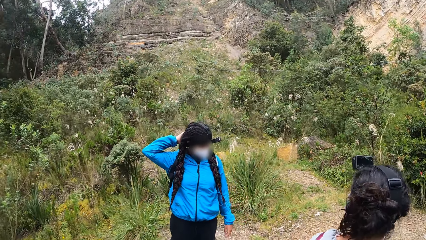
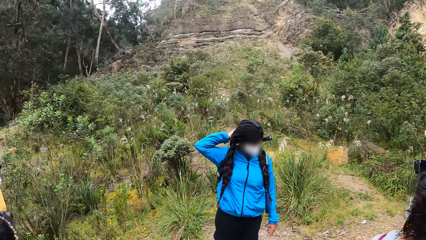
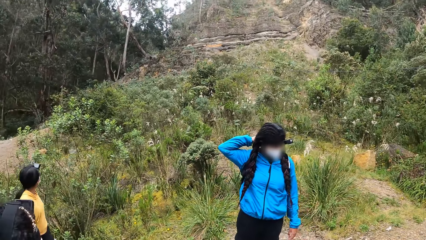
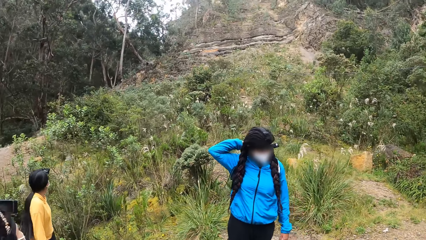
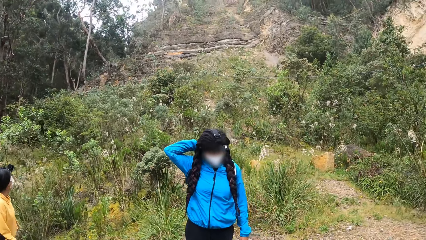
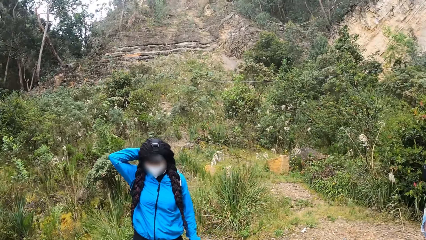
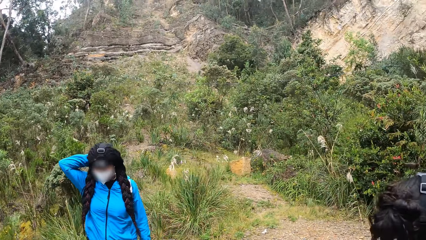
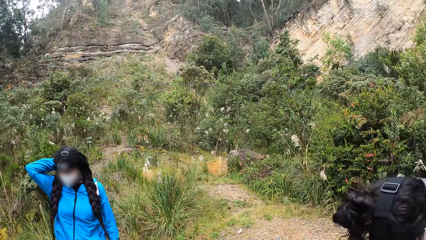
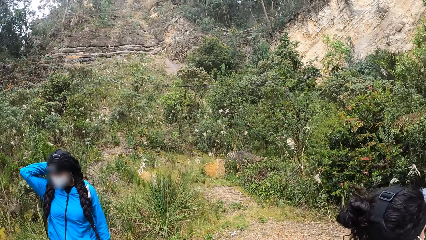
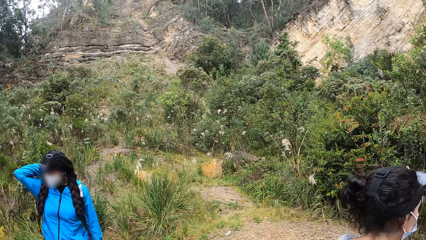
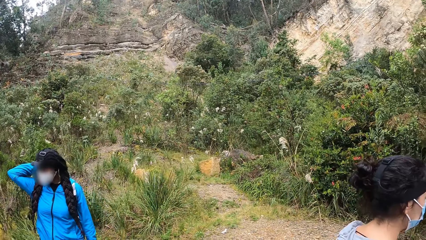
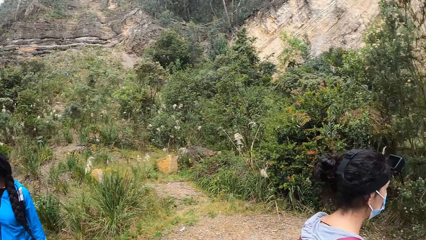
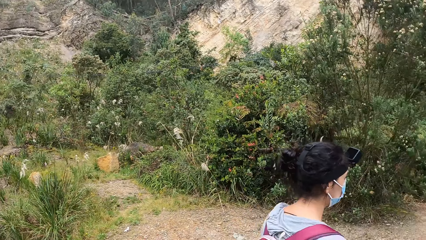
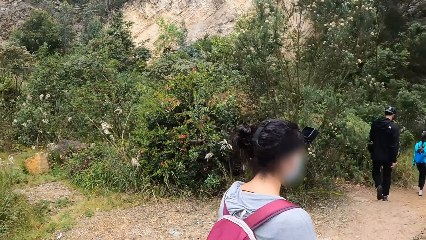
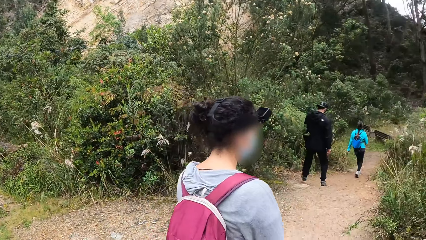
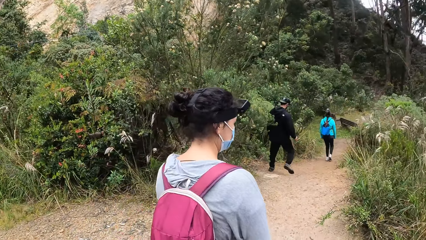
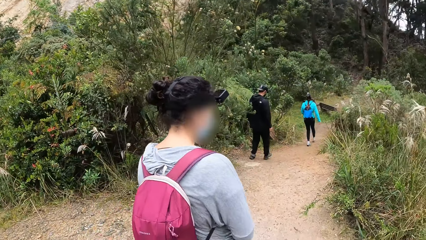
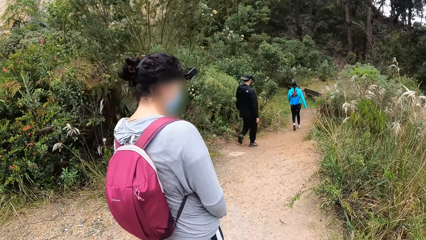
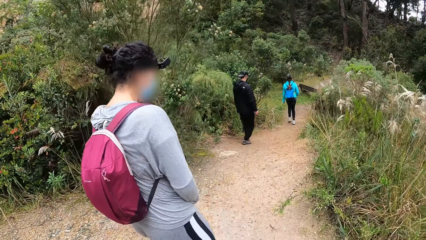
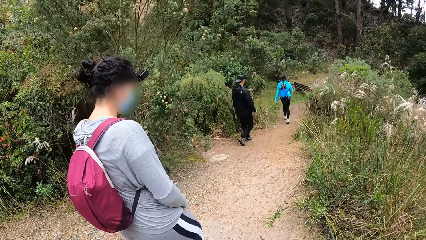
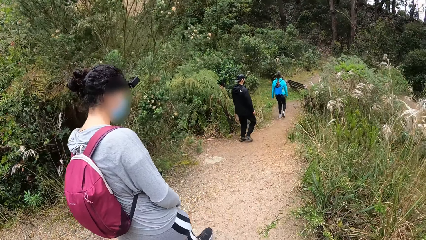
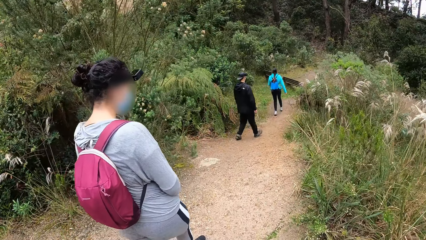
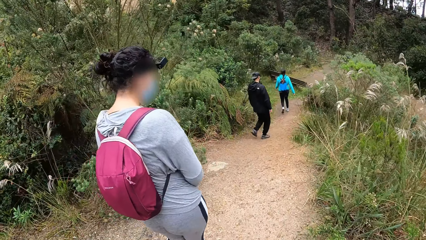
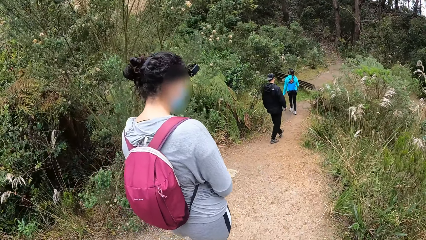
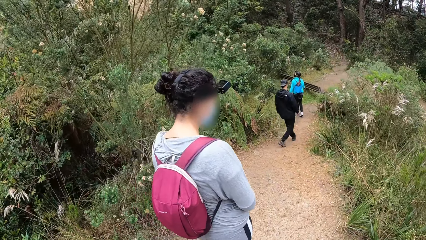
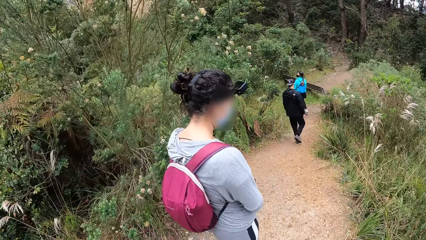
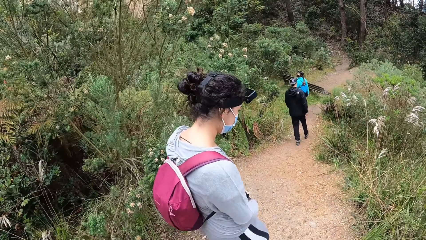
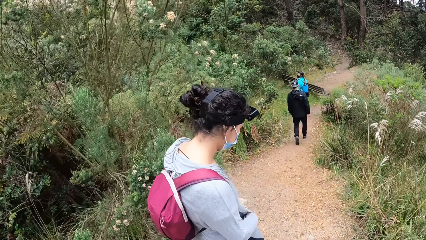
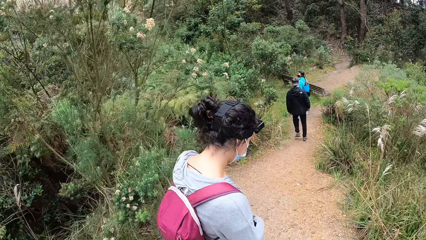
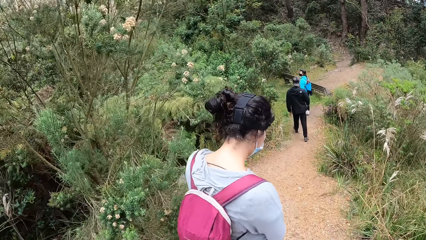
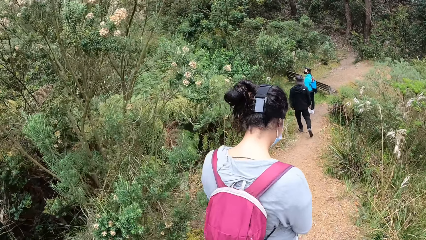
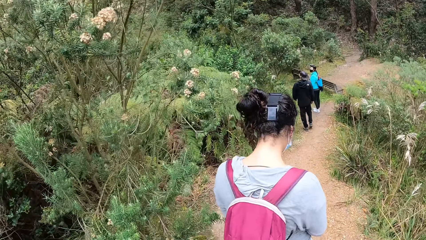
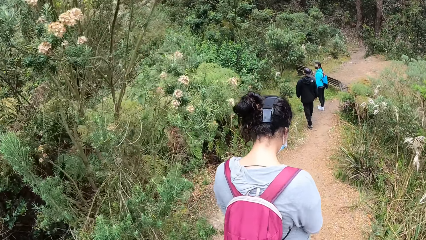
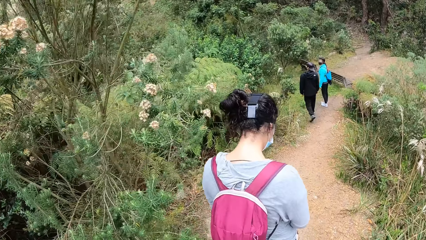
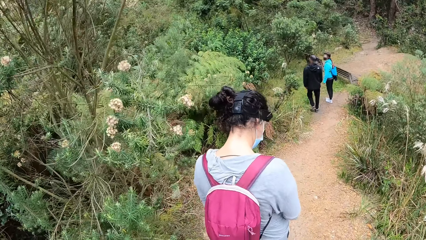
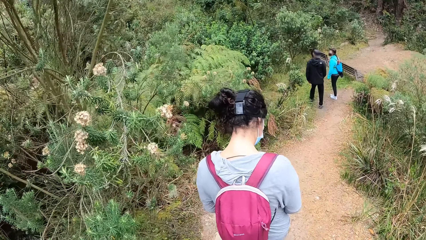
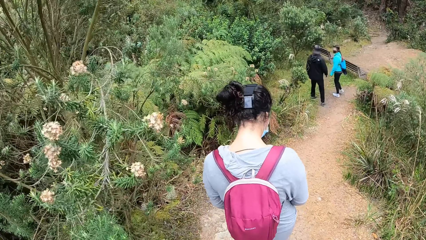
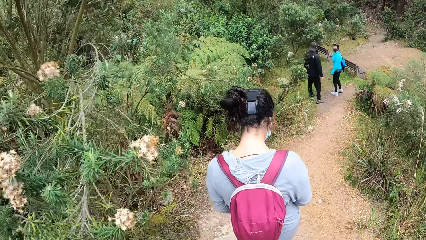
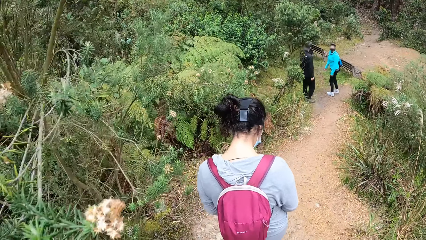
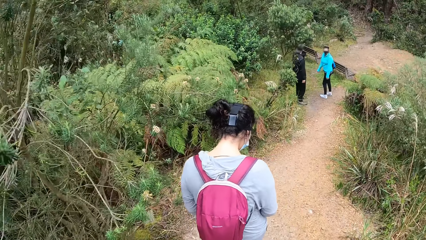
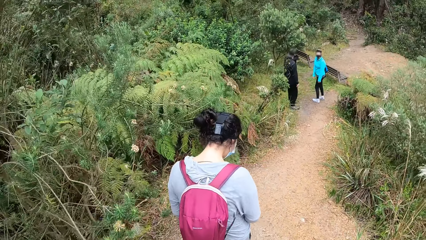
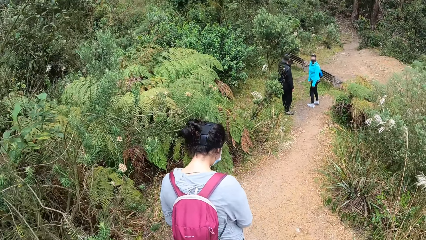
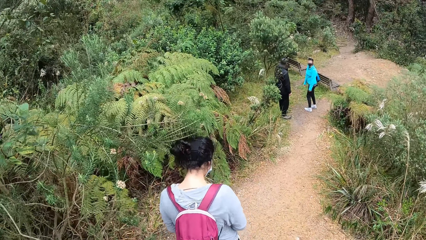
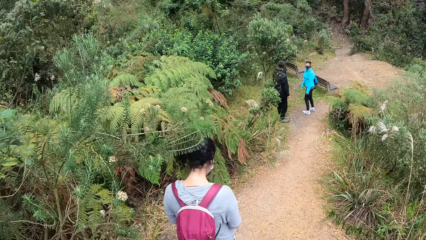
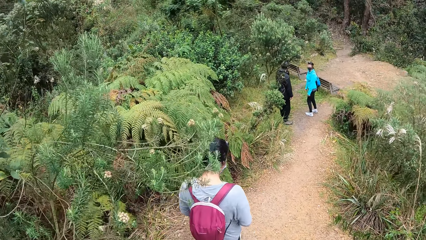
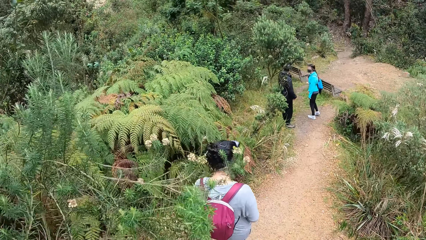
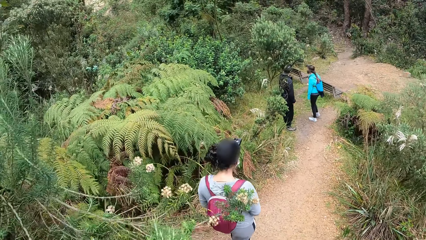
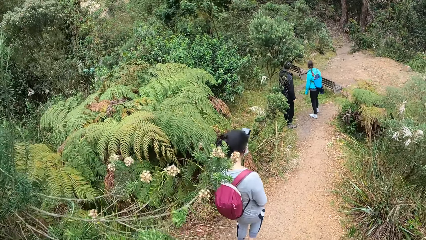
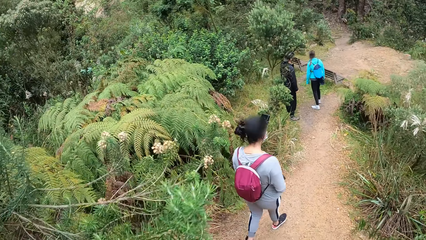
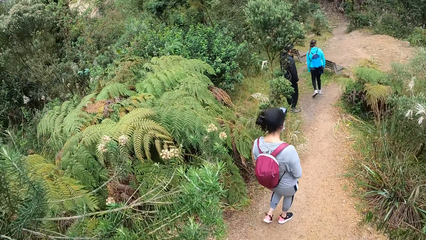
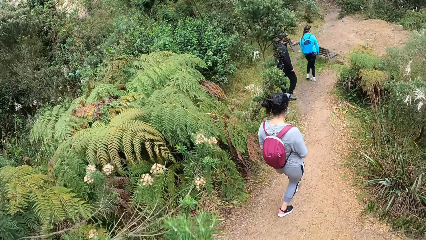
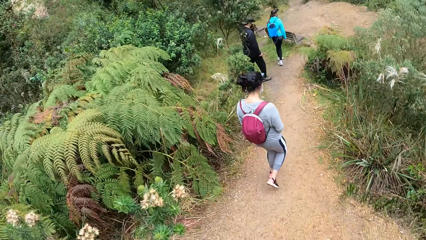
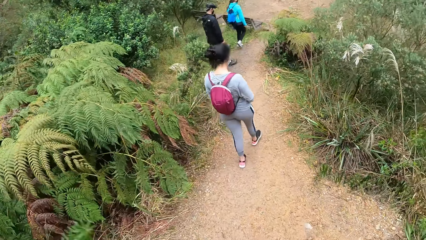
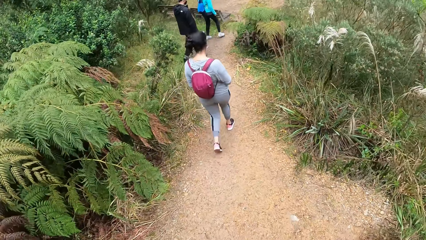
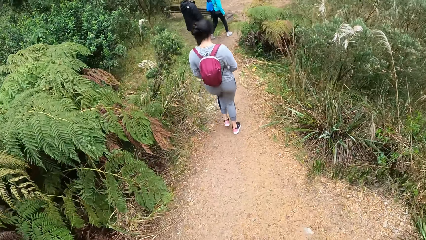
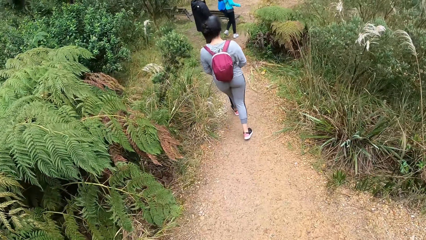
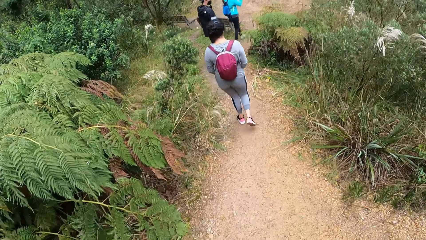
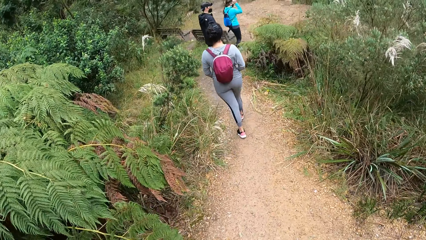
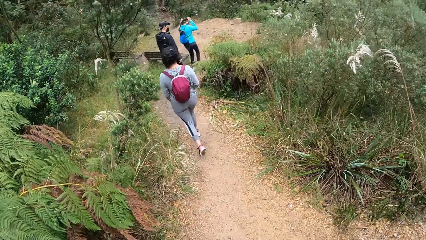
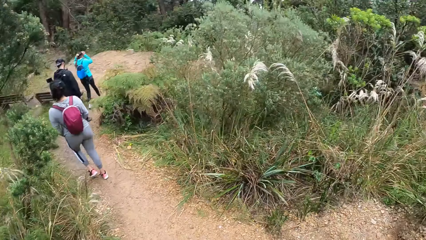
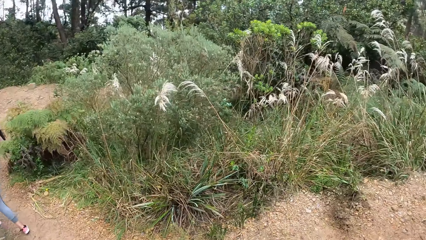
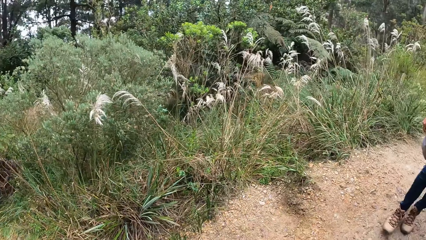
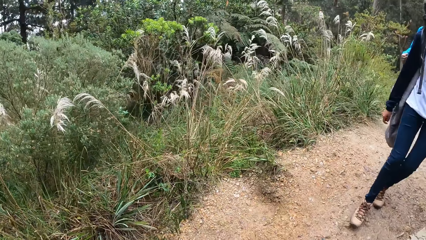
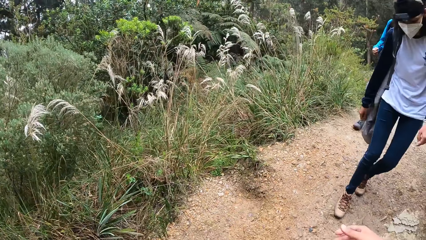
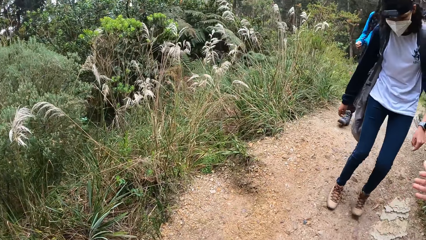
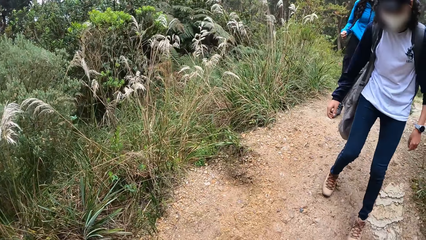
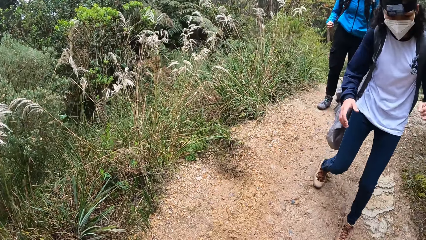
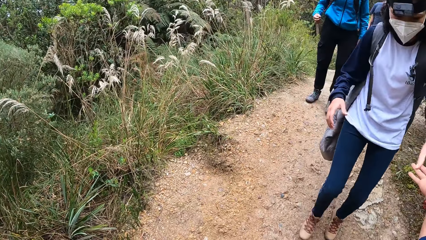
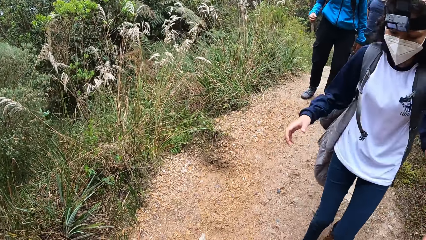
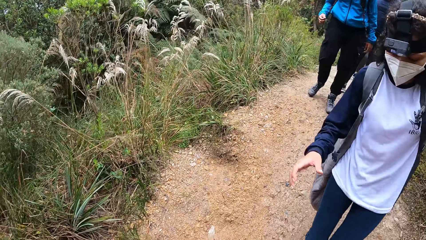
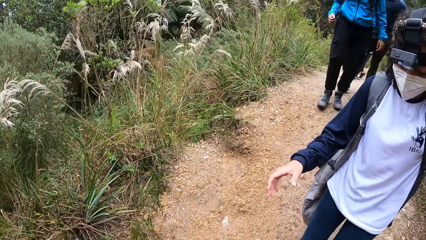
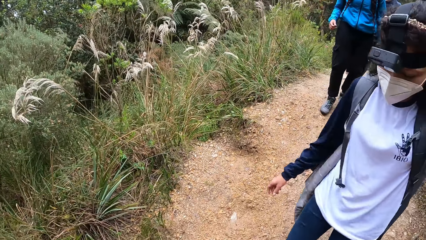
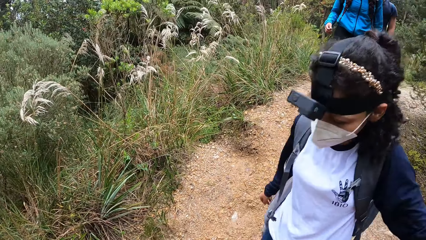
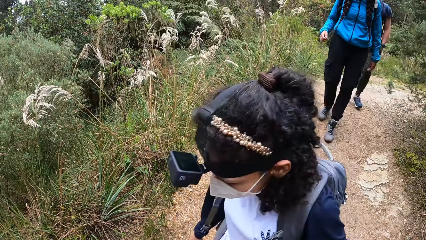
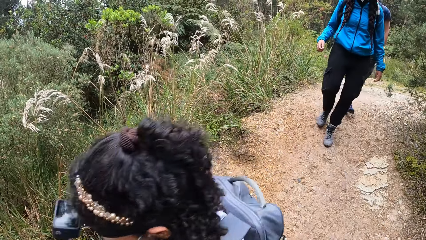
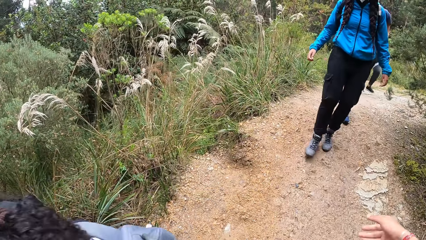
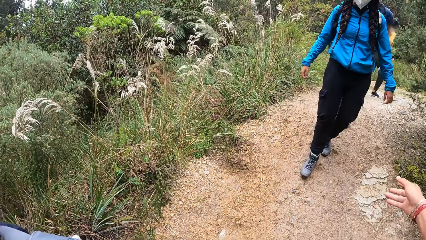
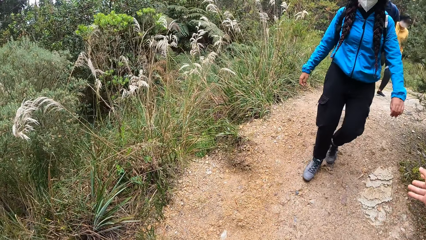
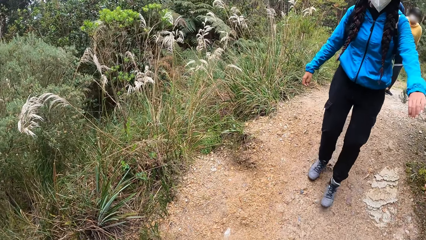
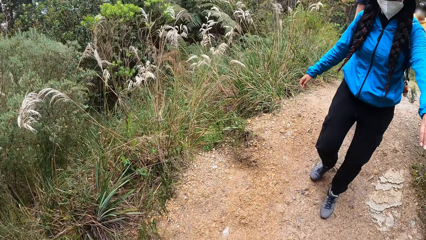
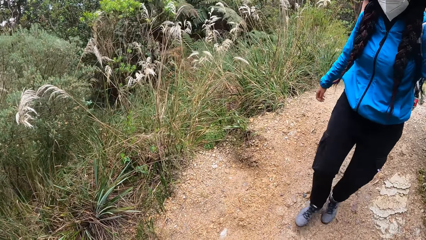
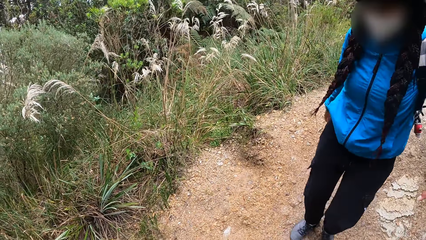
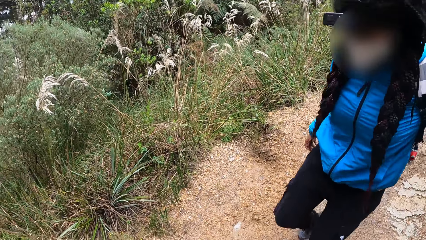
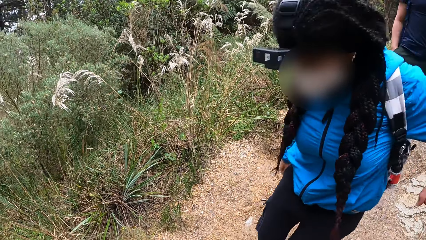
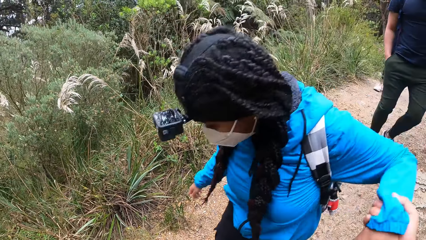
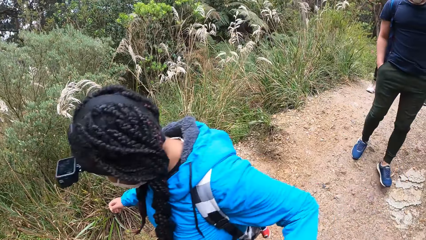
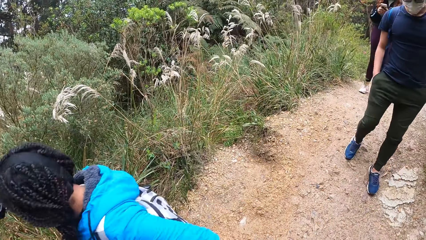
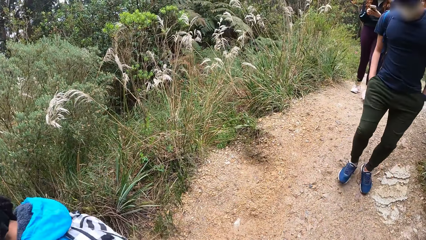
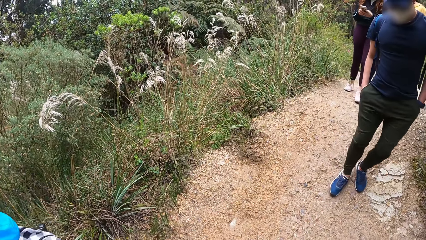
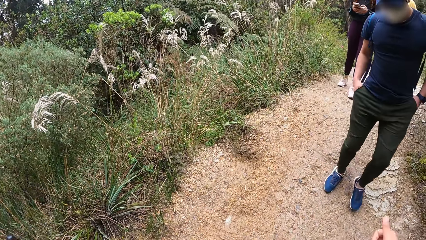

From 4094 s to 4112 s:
The camera wearer stretches his right hand to a woman. A female holds the camera wearer's hand. The camera wearer stretches his right hand to another woman. Another female holds the camera wearer's hand.
